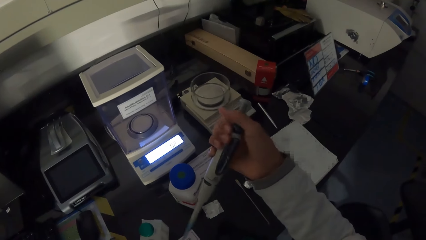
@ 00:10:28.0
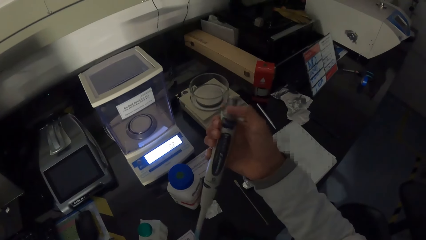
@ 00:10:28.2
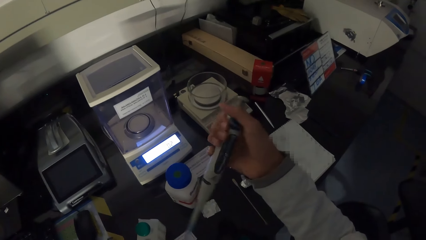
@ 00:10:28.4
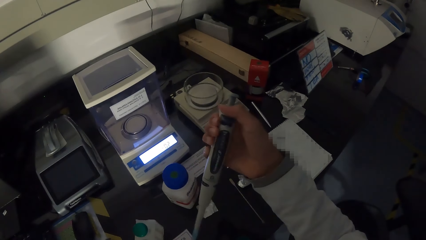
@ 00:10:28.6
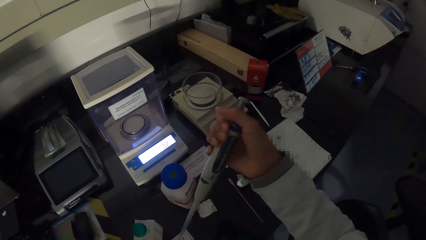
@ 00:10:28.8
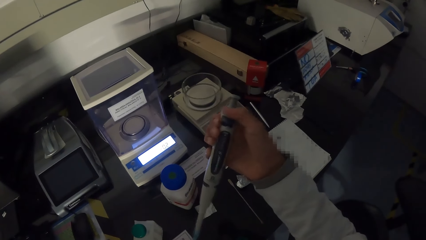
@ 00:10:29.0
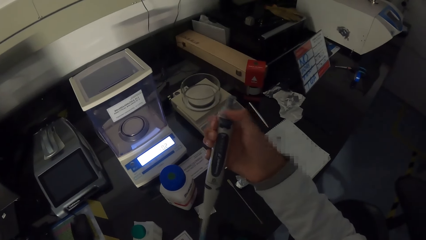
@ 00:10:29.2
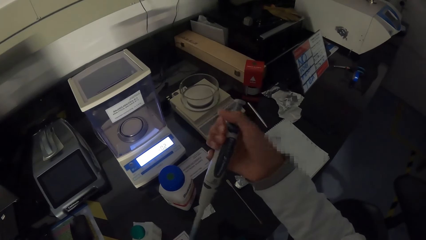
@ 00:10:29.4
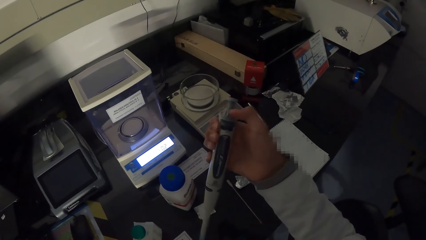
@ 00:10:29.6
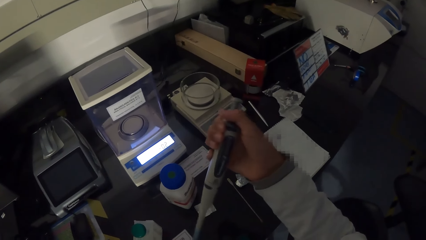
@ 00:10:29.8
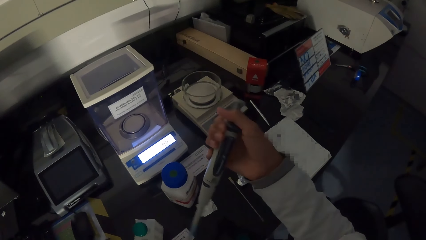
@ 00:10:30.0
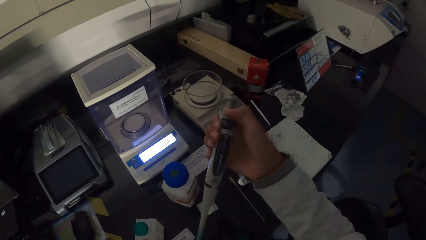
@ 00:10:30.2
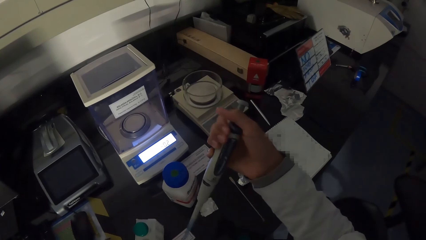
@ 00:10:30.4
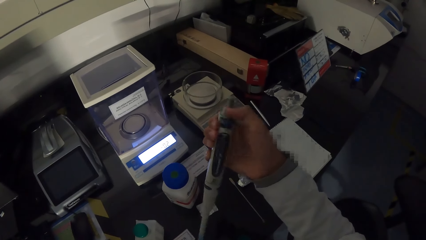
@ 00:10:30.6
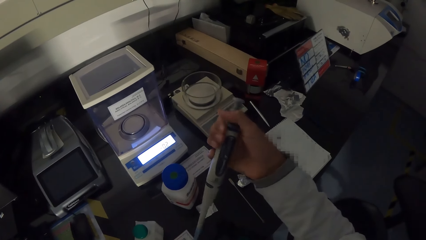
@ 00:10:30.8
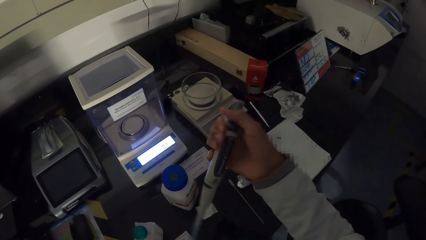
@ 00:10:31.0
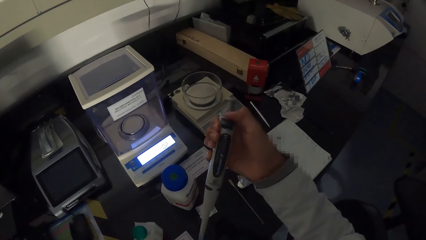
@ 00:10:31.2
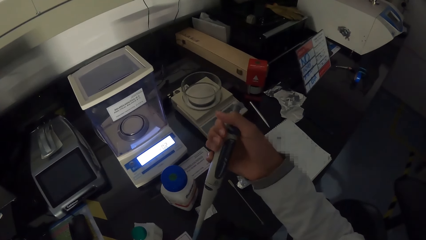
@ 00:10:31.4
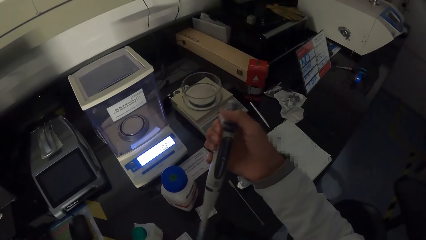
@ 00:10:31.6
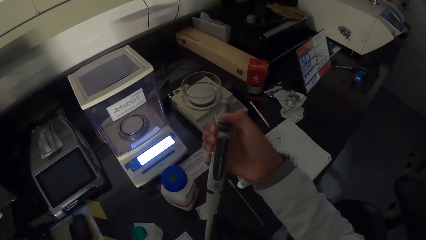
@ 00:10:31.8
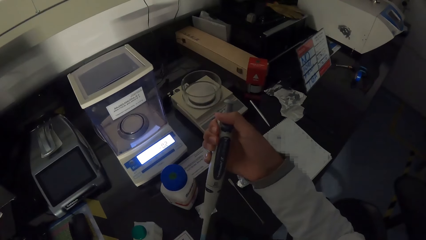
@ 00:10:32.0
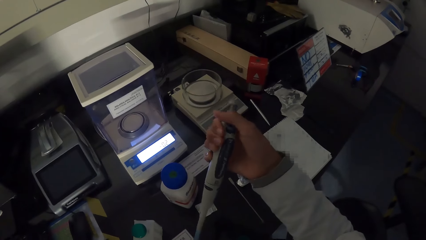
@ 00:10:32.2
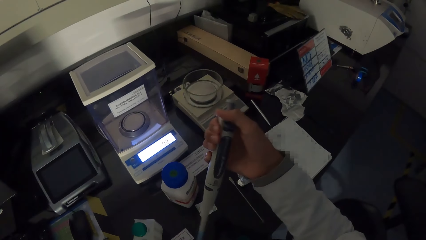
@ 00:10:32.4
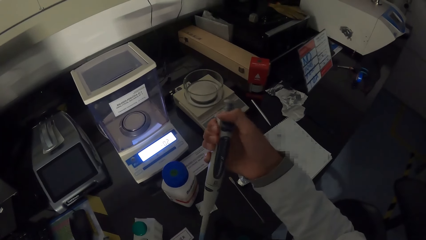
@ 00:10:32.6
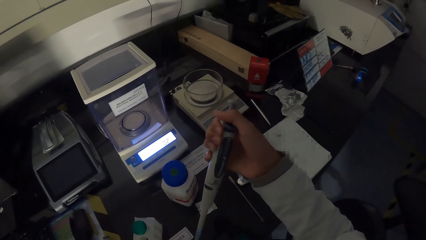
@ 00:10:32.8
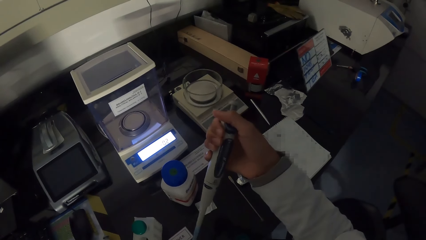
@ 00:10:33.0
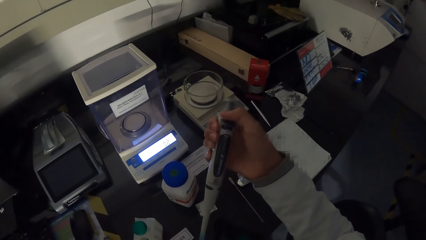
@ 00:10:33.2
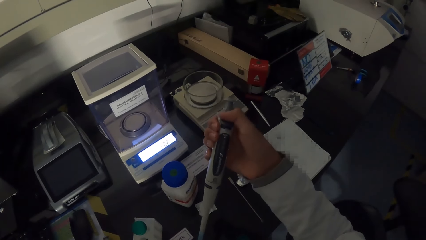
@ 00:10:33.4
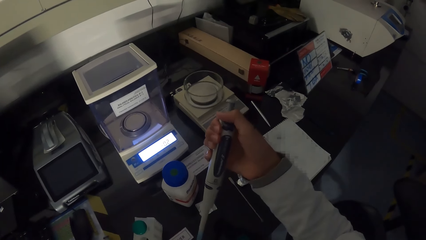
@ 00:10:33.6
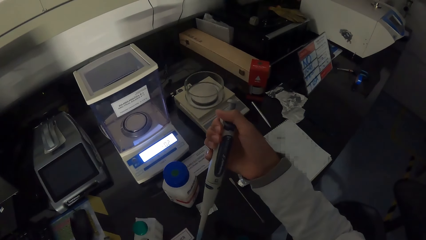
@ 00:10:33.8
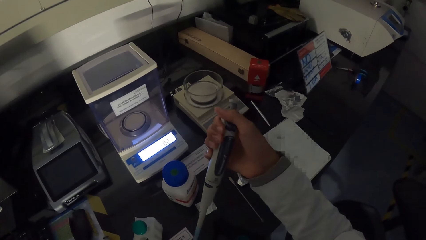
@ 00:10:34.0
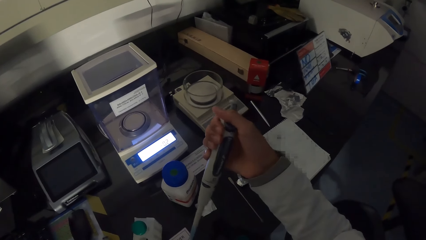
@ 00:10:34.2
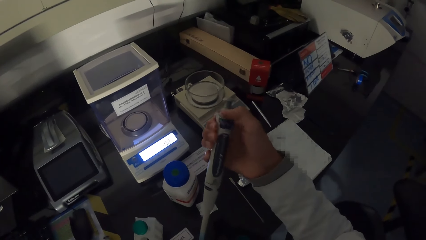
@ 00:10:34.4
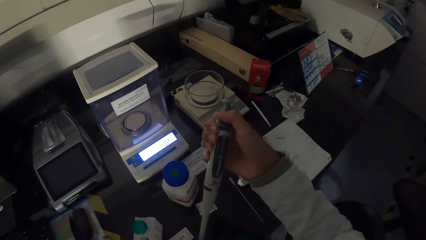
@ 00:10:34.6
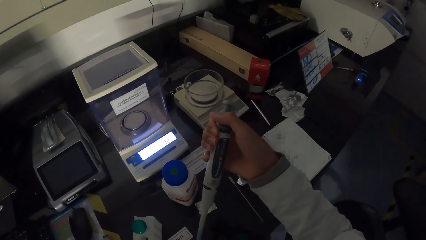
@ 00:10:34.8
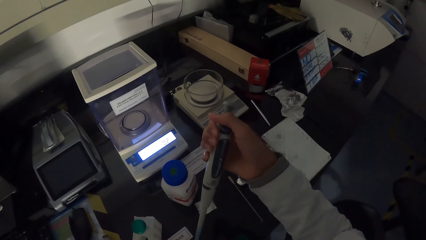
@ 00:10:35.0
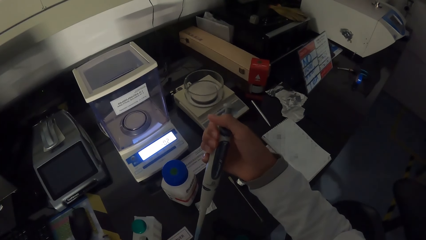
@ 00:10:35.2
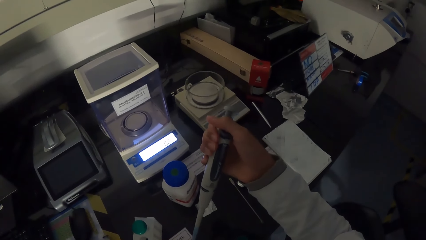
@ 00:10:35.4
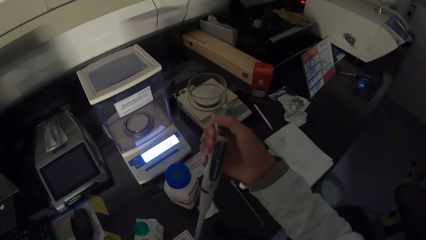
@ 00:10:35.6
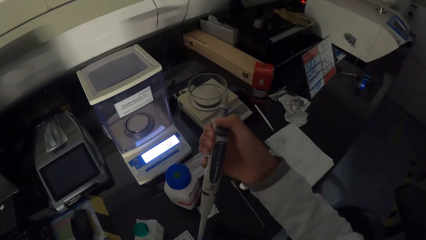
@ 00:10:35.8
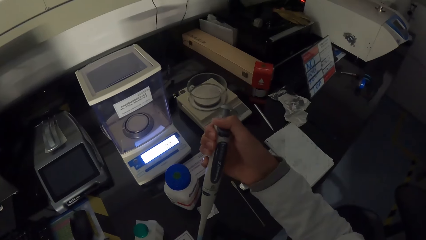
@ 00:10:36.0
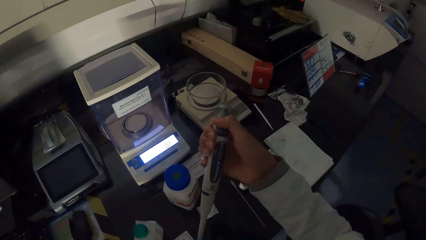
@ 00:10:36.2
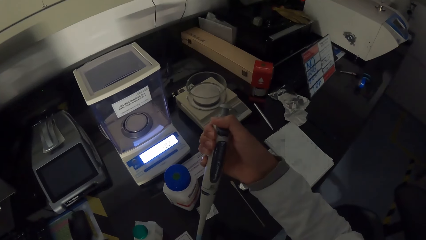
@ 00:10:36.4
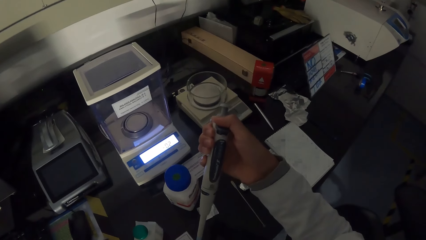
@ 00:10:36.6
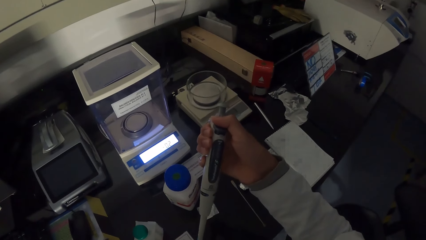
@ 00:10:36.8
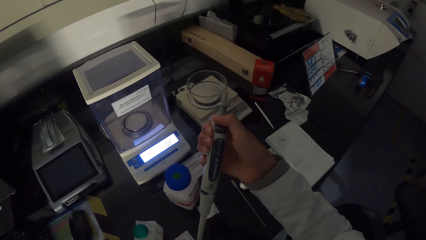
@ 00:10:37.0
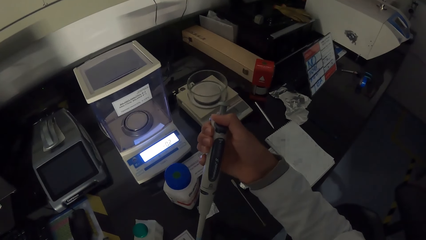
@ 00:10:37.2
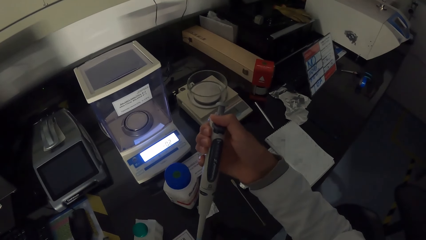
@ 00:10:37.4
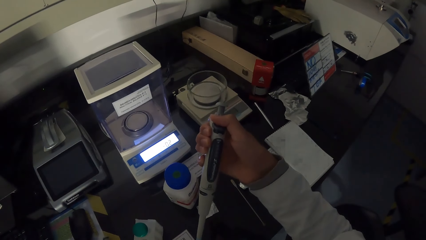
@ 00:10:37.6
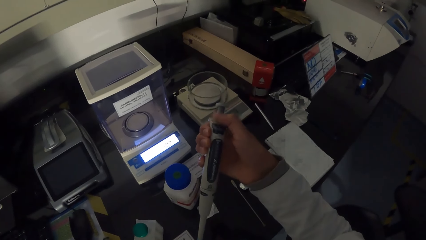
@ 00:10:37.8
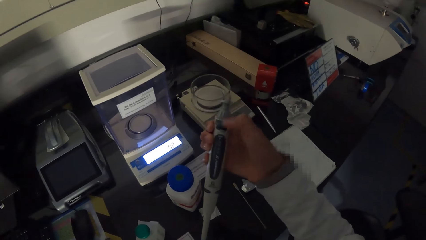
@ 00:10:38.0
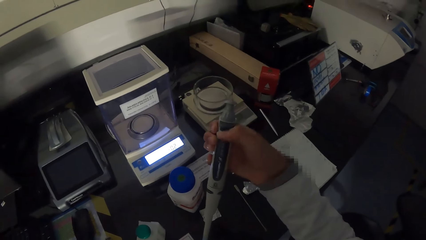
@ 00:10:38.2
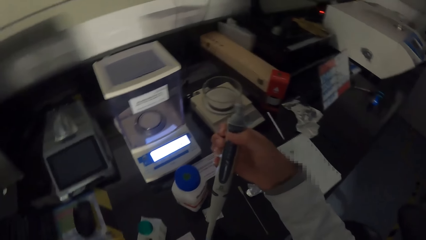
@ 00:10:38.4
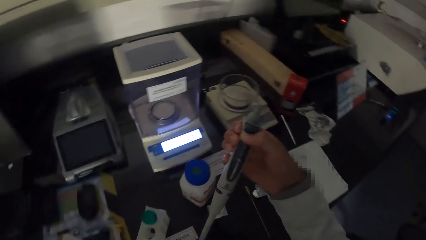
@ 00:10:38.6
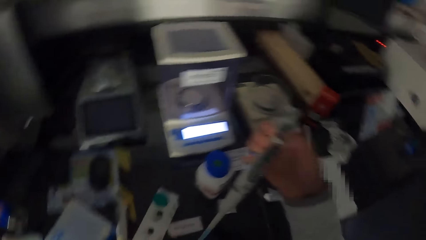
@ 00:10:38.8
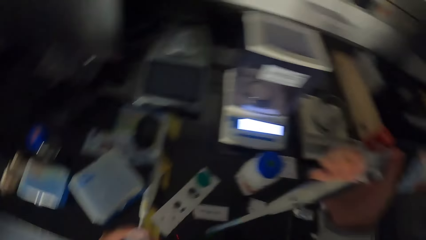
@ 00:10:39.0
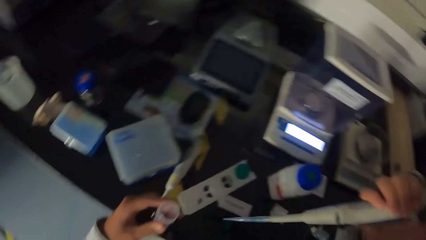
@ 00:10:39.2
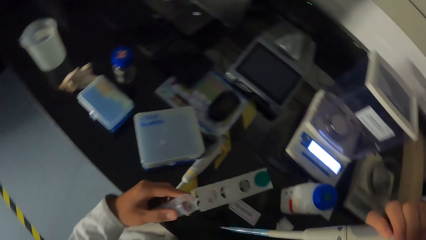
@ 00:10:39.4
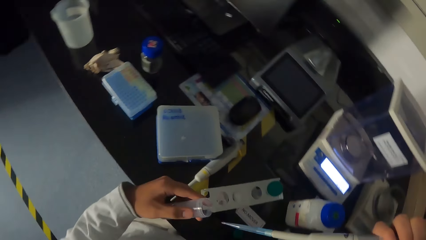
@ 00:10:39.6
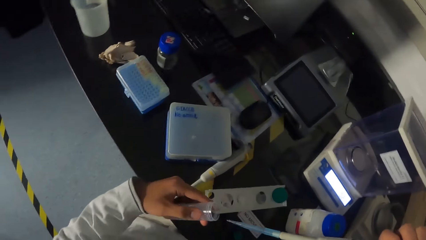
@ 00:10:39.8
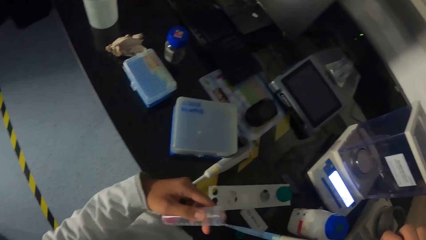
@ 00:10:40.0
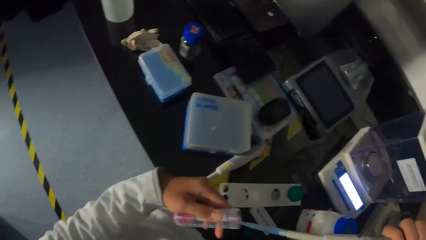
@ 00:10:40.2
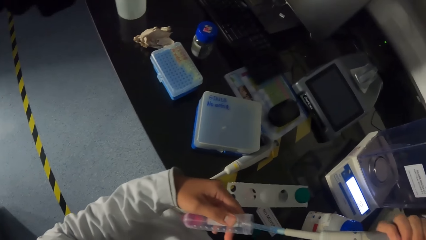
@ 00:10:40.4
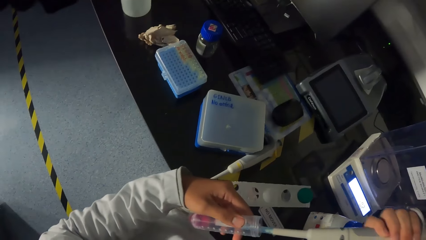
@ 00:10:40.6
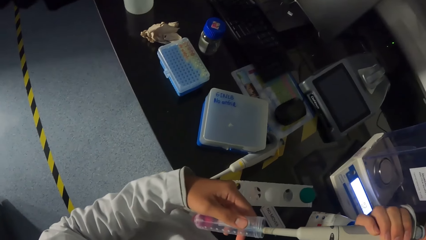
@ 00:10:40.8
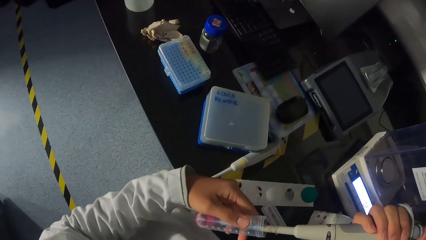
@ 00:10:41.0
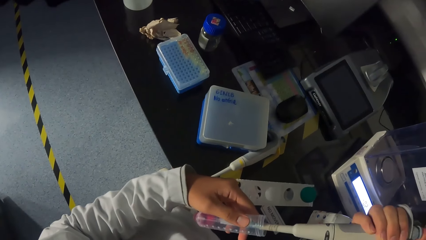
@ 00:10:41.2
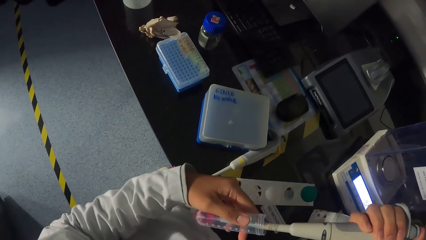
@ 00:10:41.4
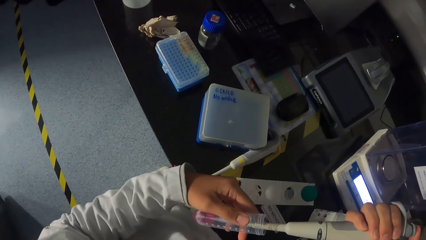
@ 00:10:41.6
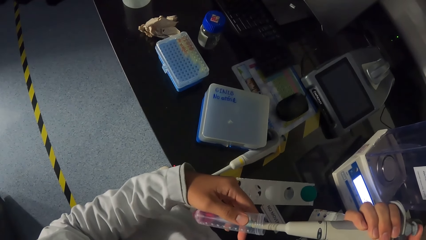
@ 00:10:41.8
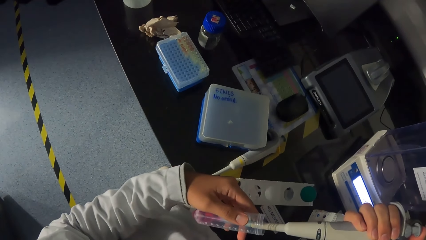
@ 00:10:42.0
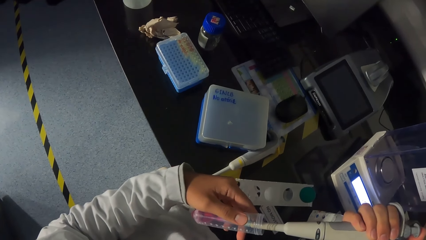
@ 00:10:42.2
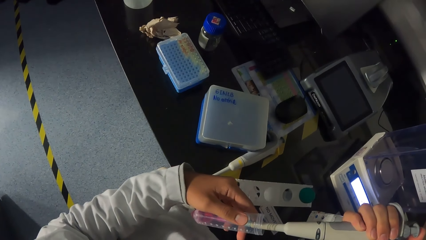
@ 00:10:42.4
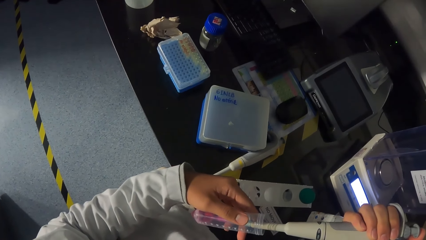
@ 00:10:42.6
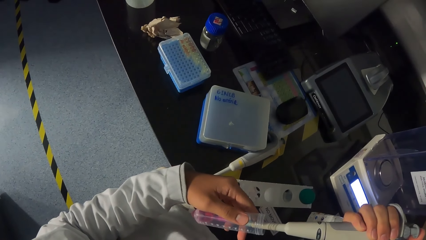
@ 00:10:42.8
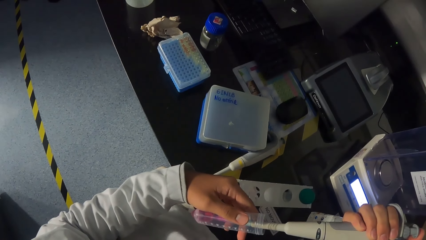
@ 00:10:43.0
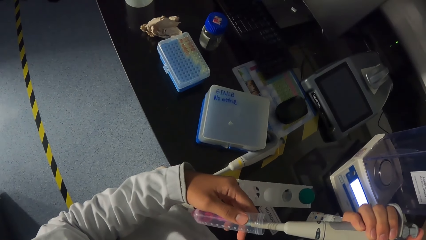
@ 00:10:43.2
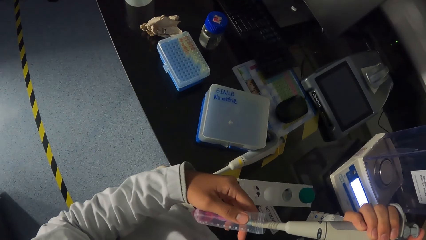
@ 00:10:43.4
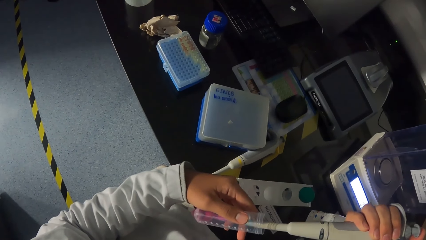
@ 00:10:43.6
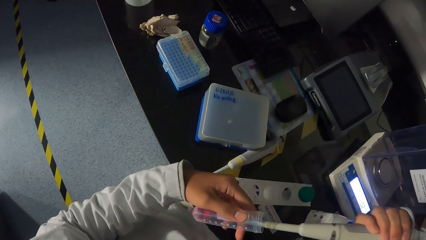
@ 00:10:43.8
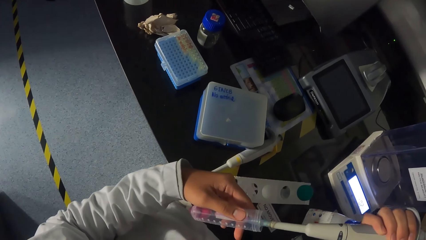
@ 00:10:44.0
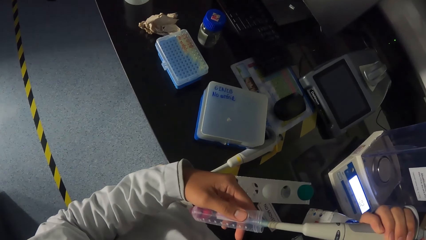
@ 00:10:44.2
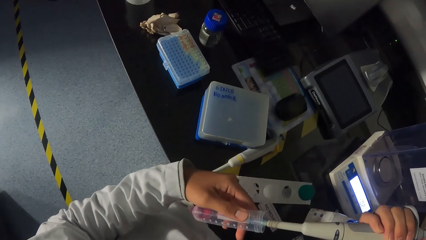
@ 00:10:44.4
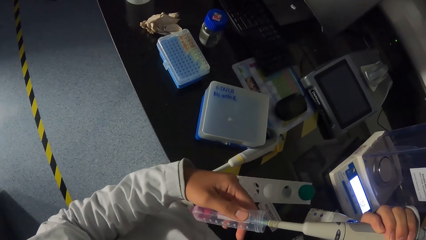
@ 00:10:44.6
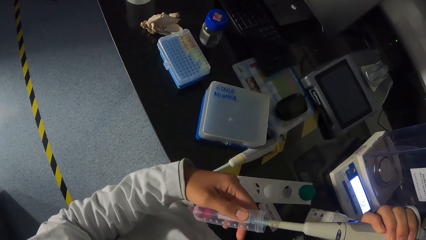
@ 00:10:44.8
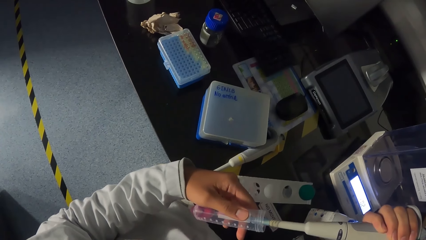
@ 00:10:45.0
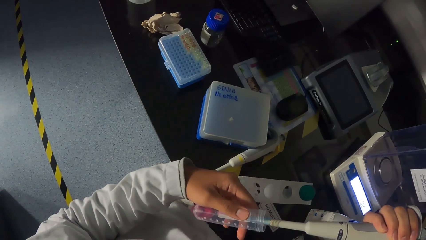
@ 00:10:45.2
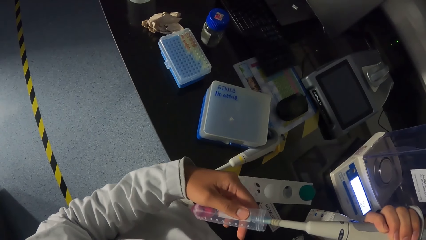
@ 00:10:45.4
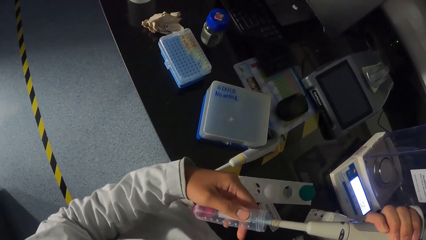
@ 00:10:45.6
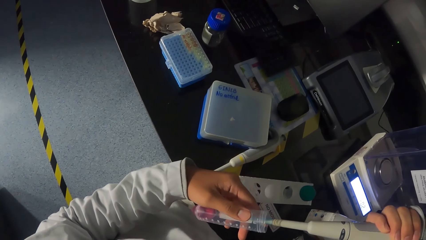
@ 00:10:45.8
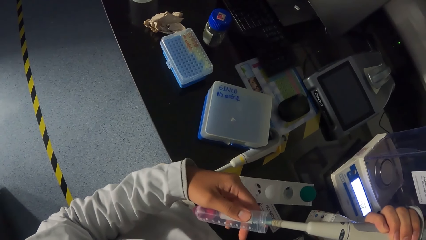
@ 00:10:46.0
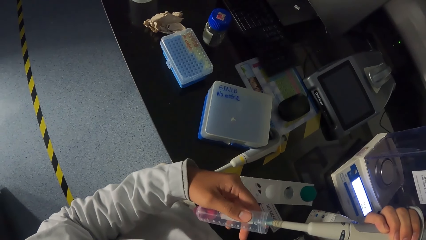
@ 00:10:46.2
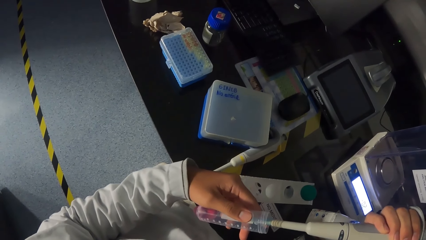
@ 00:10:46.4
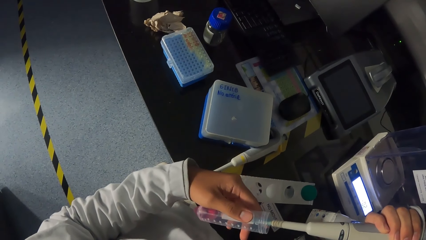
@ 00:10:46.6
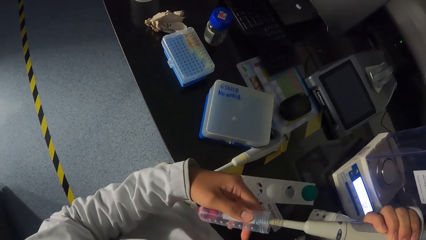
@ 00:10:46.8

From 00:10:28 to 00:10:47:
The camera wearer sucks the liquid in the test tube with the syringe or micropipette in his right hand.
